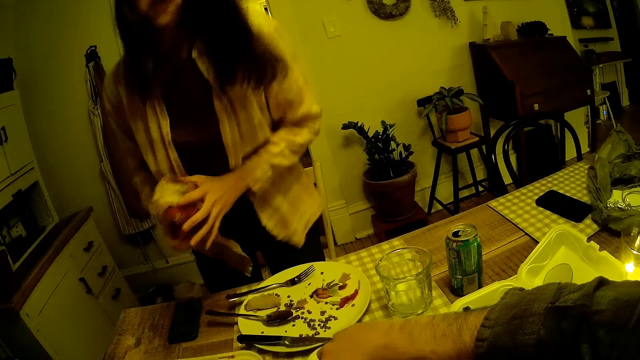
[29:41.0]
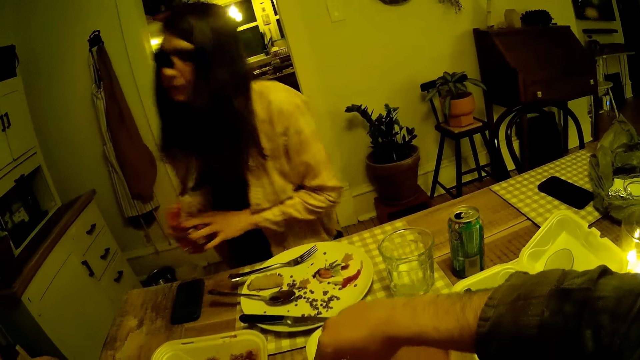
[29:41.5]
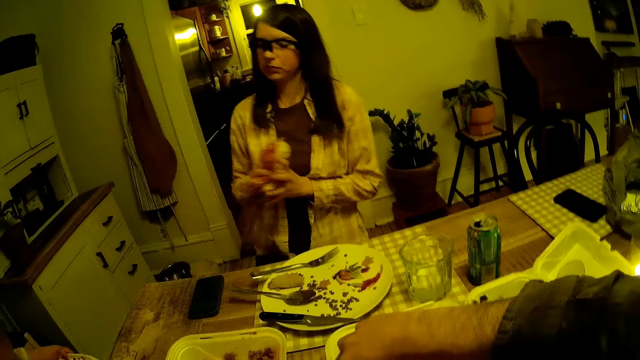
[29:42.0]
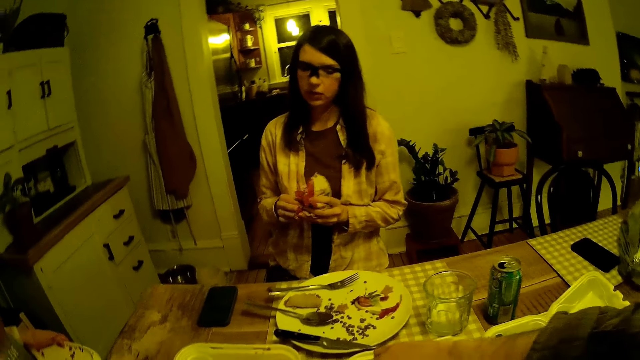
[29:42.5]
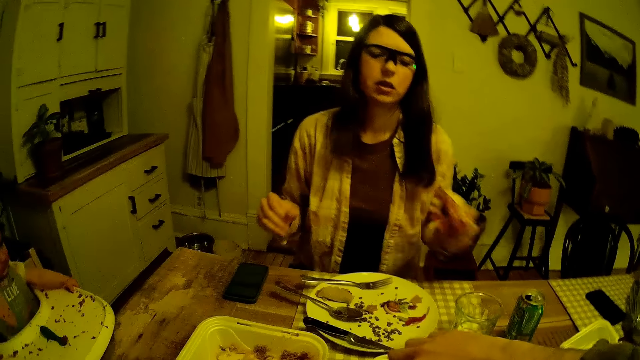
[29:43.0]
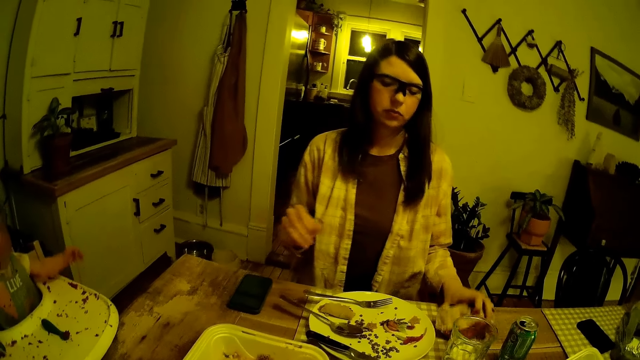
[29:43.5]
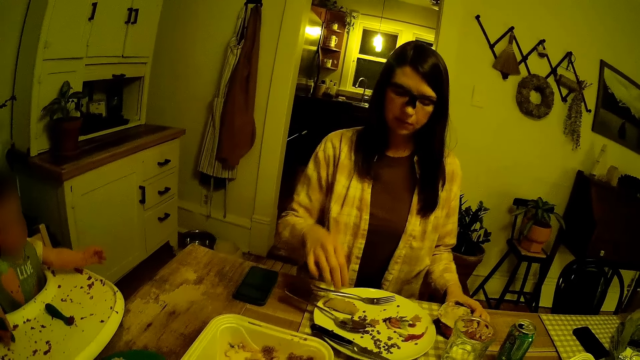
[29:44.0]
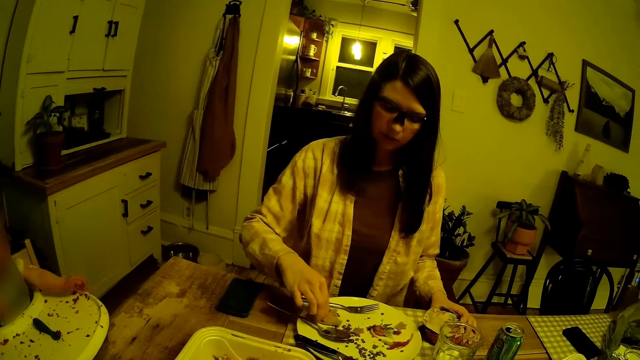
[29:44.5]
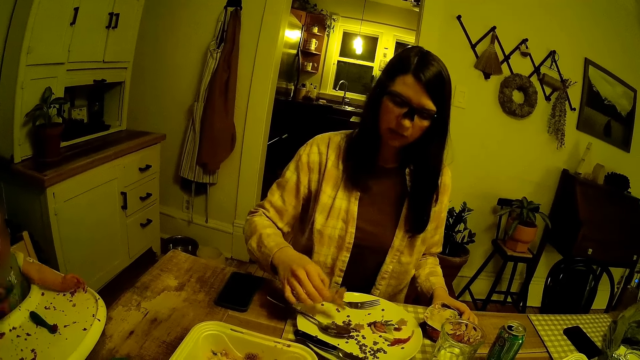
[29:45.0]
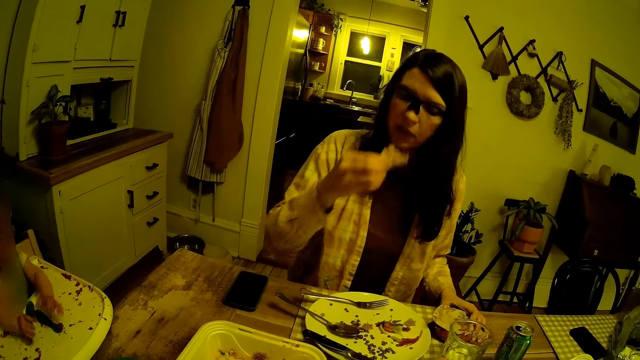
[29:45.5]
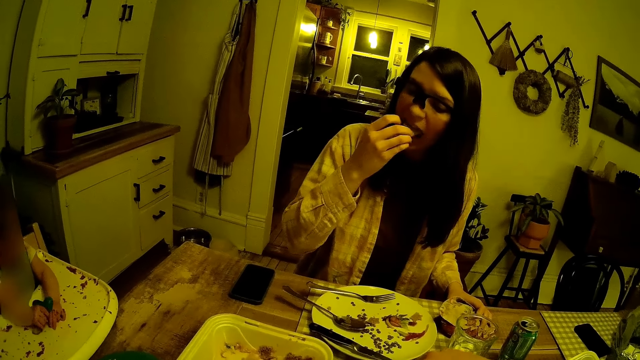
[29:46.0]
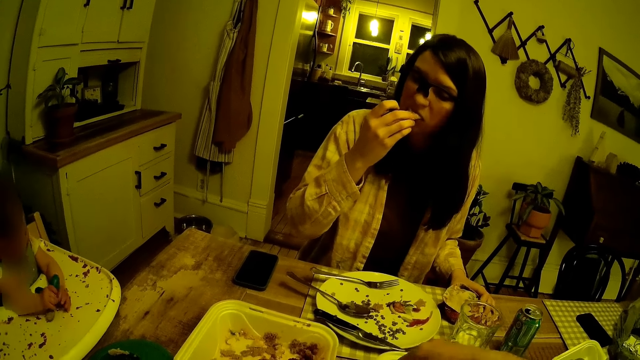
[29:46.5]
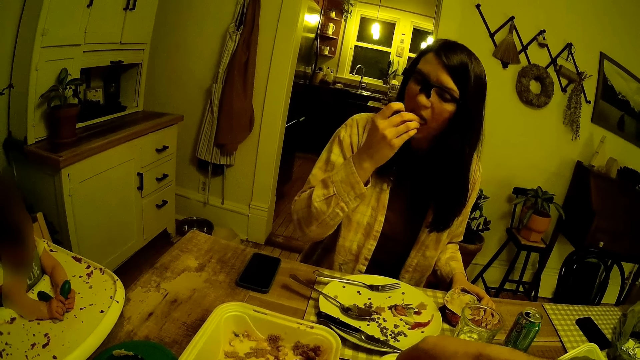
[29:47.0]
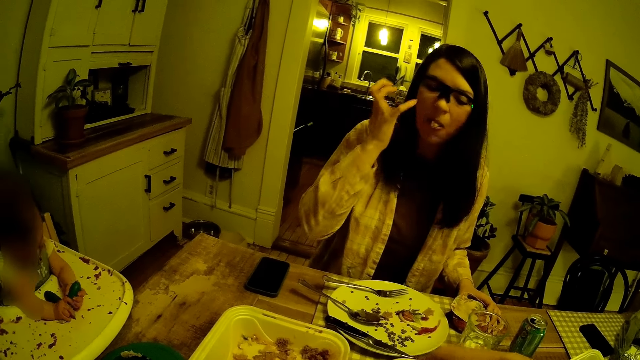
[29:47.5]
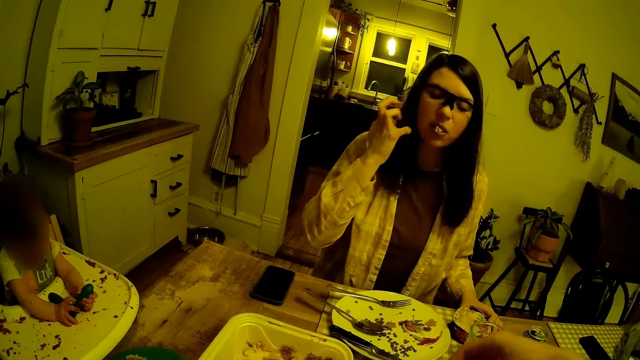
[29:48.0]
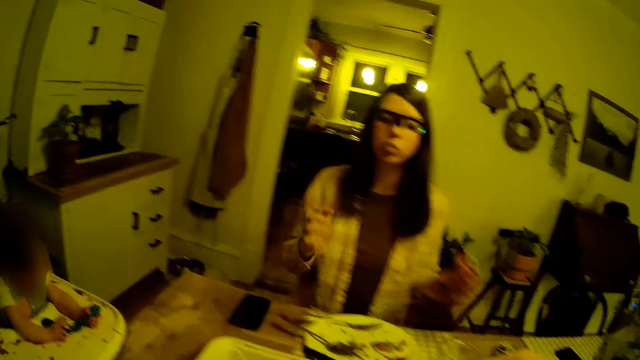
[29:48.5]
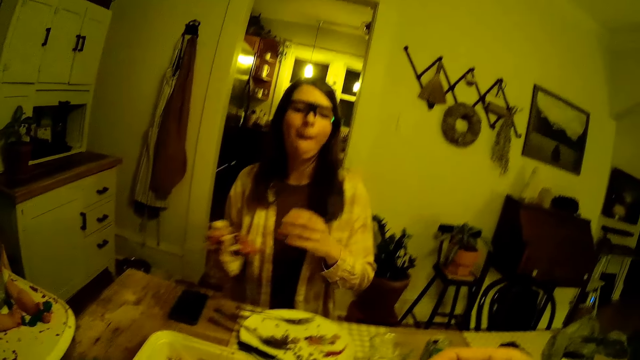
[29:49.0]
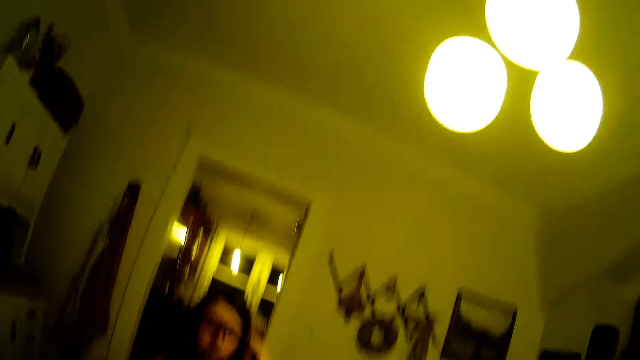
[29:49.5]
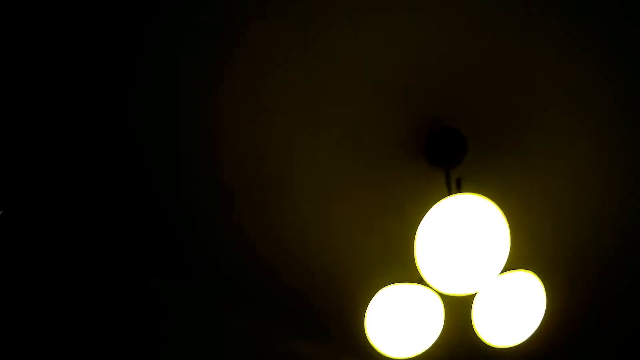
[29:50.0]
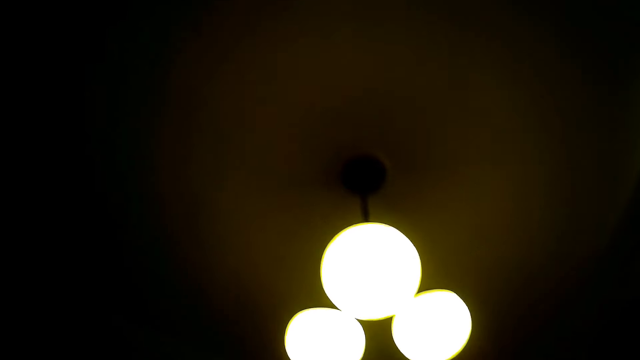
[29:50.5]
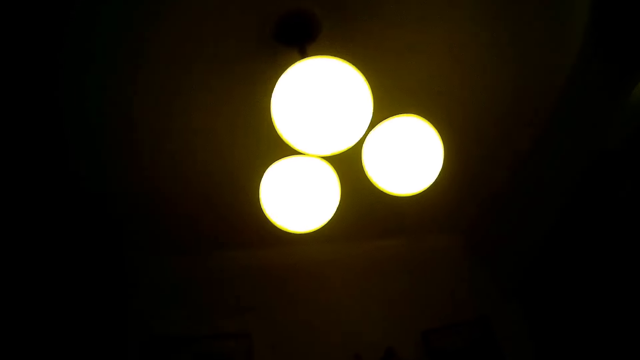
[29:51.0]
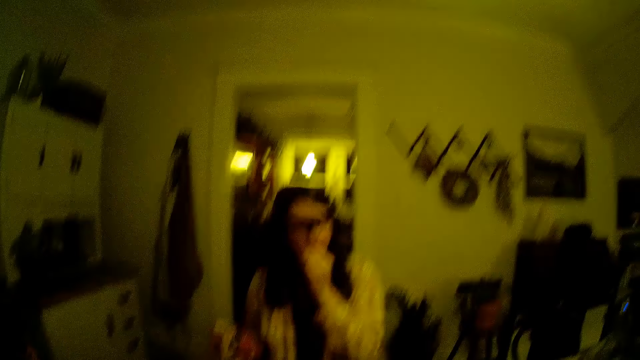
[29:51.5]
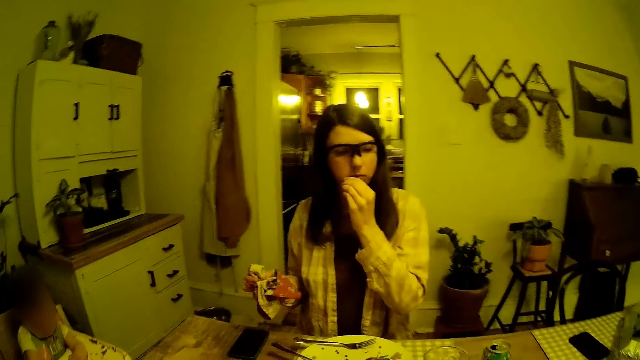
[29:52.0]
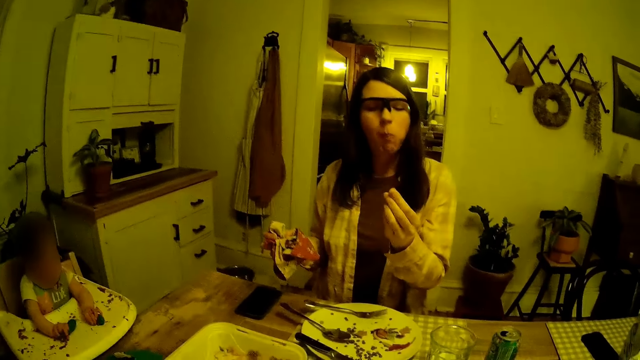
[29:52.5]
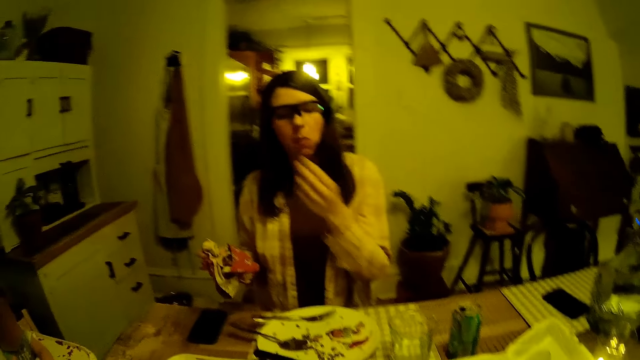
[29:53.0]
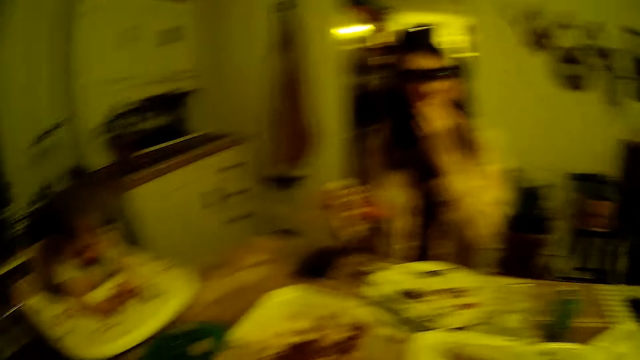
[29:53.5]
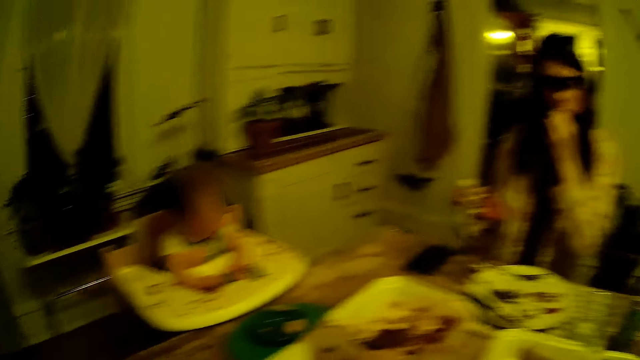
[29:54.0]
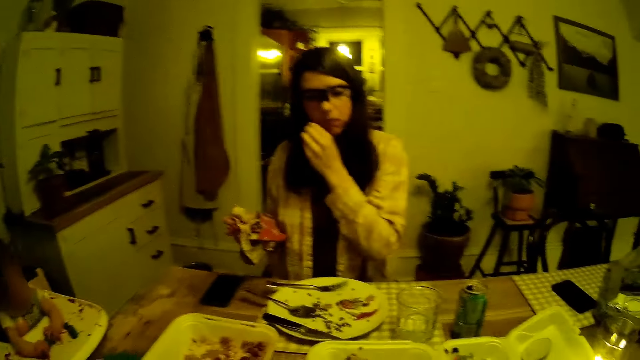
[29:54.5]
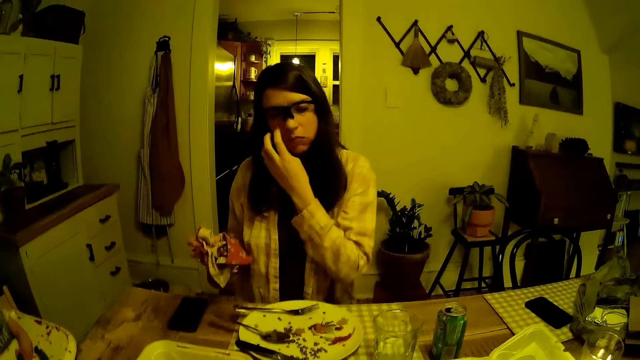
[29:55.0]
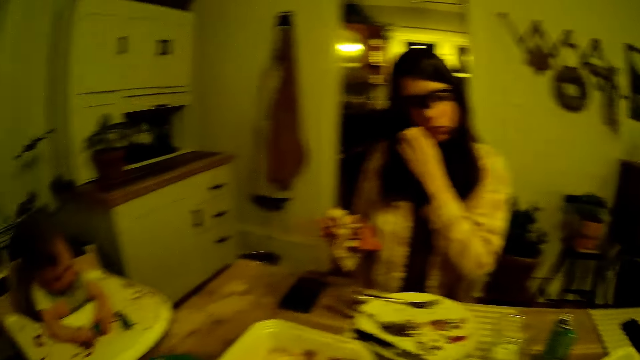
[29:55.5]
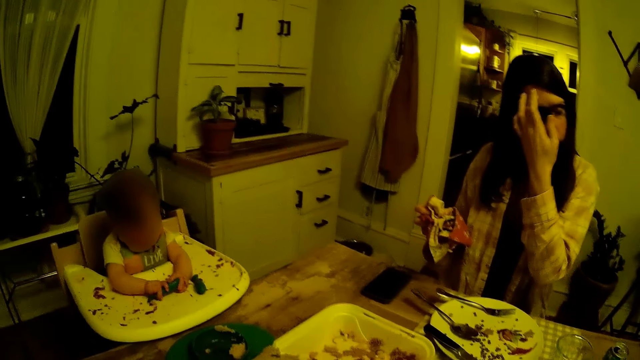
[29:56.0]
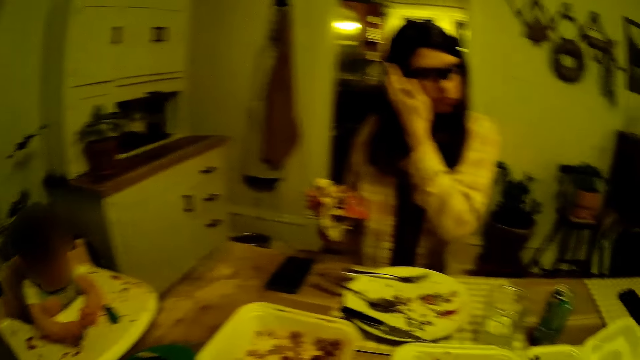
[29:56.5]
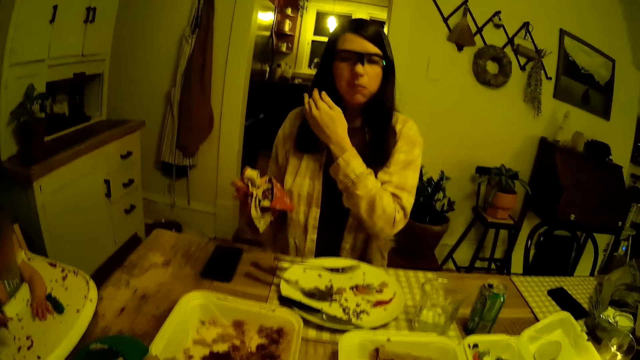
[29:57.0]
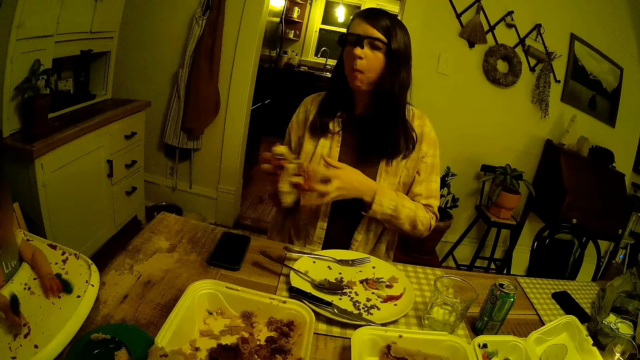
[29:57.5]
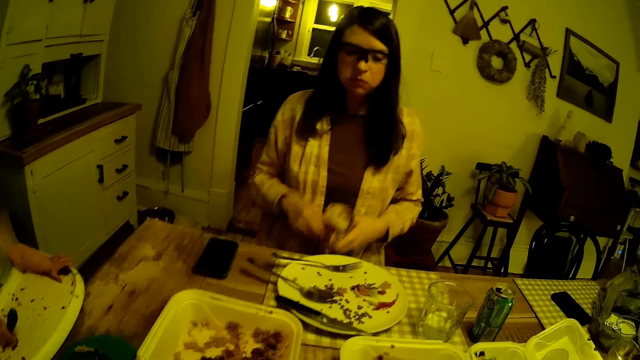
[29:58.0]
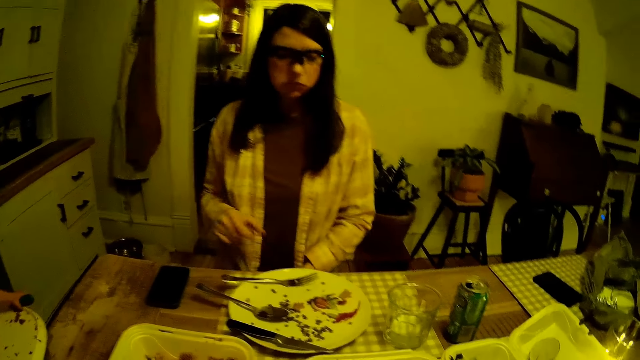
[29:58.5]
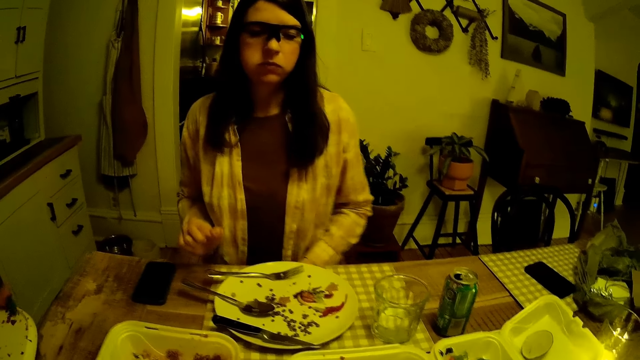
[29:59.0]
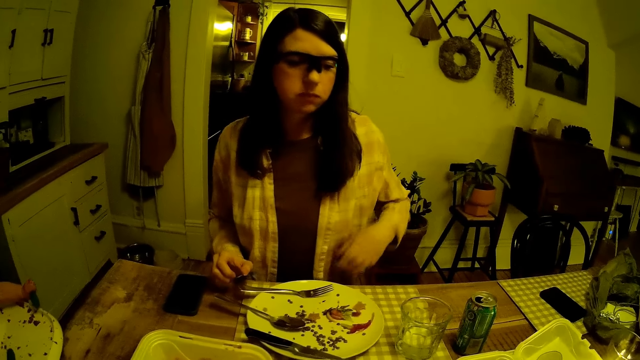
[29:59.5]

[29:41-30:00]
The camera wearer cuts from the piece of pancake in the plate on the table with his right hand. The woman sits on her seat. The camera wearer converses with the woman. The woman cleans both hands with the napkin and drops the napkin on the table with her left hand. She picks up a pancake on the plate in front of her with her right hand and eats the pancake with her right hand. She adjusts her hair with her right hand, passes the napkin from her left hand to her right hand and adjusts her glasses with her left hand. She touches her mouth with her left hand and scratches her face with her left hand. She adjusts her hair with her left hand, passes the napkin to her left hand and drops the napkin on her lap with her left hand.
